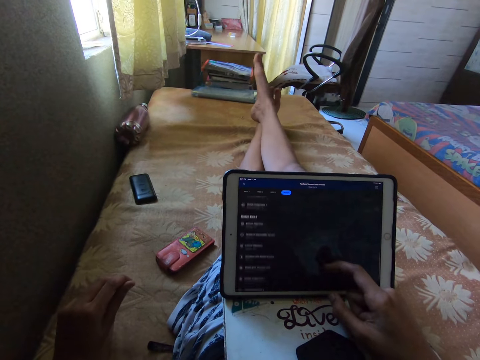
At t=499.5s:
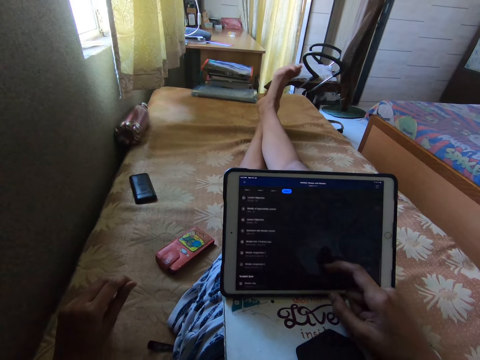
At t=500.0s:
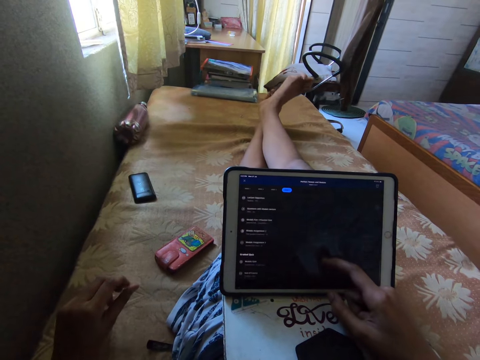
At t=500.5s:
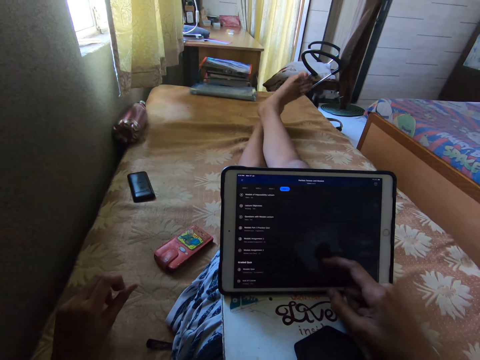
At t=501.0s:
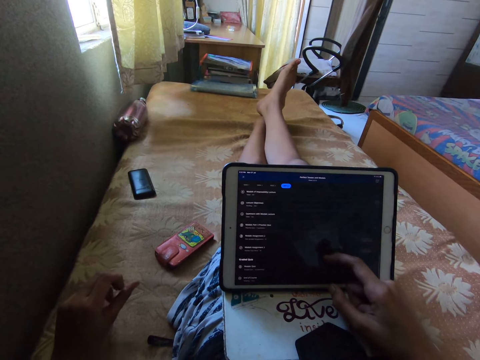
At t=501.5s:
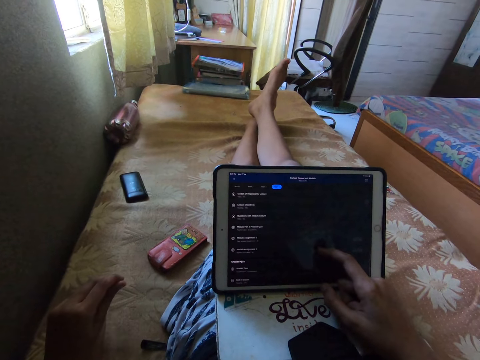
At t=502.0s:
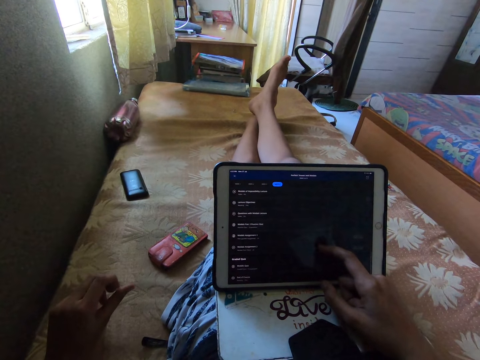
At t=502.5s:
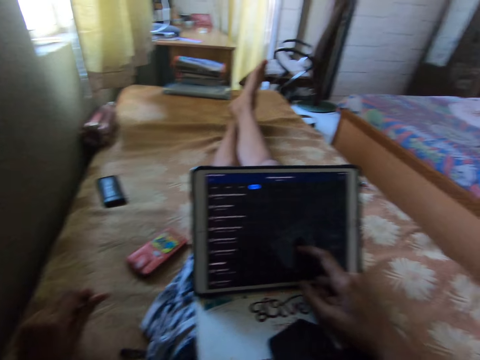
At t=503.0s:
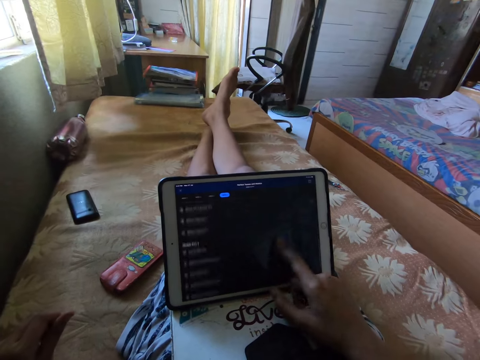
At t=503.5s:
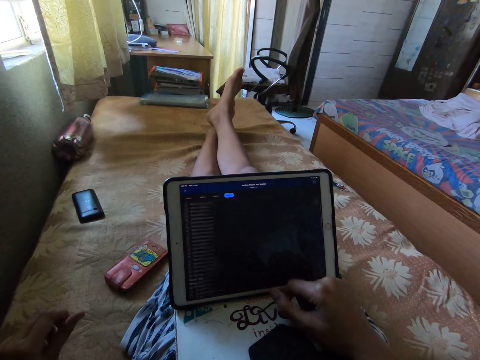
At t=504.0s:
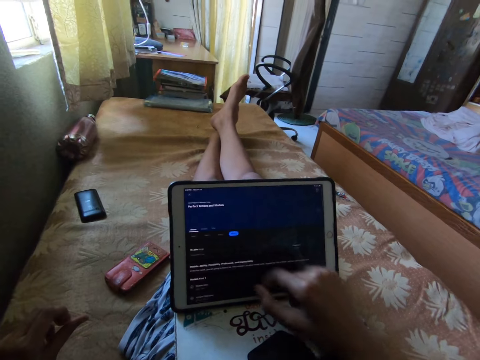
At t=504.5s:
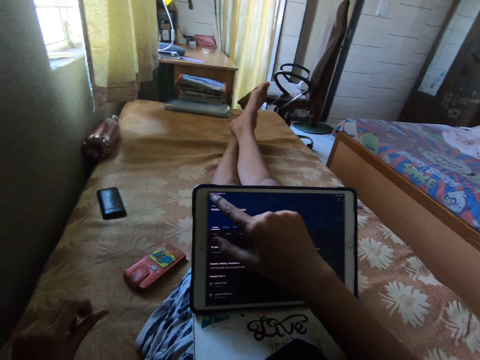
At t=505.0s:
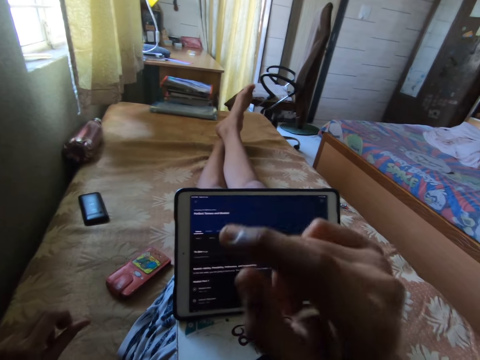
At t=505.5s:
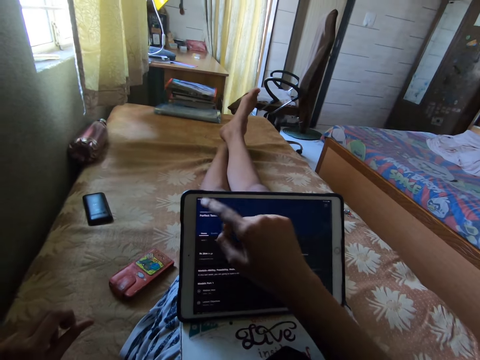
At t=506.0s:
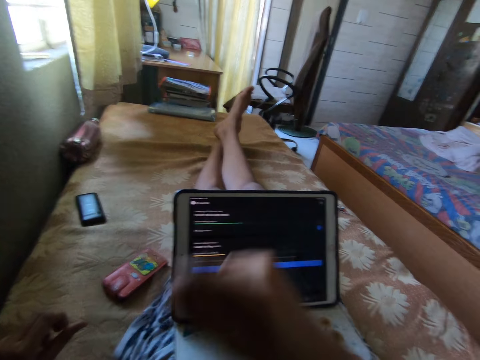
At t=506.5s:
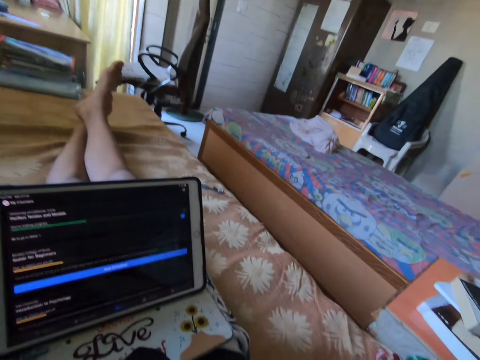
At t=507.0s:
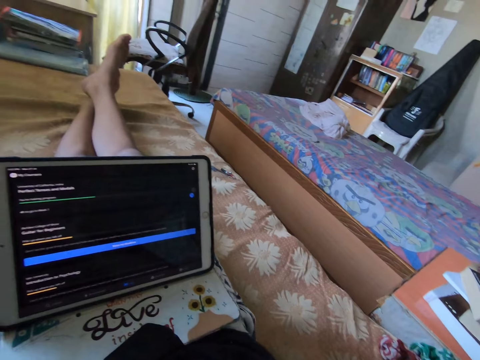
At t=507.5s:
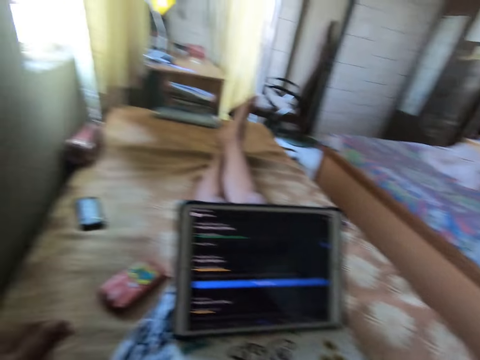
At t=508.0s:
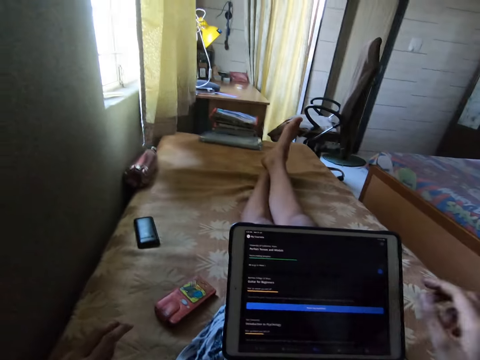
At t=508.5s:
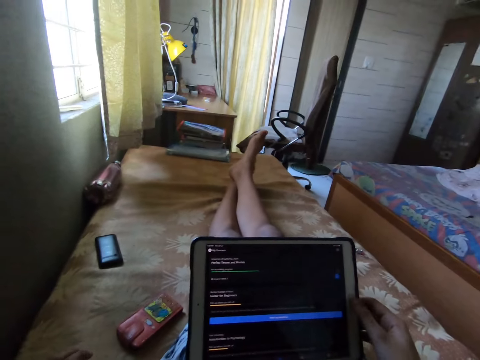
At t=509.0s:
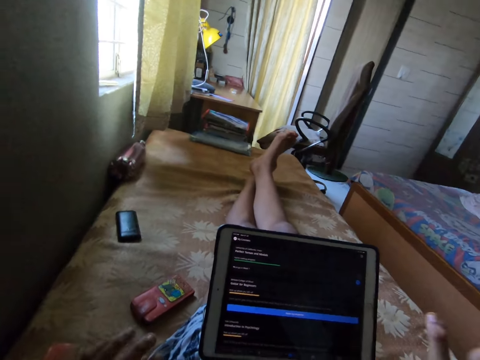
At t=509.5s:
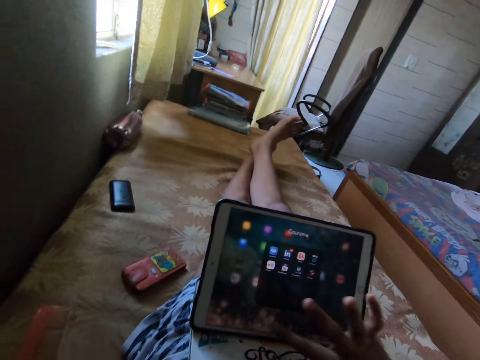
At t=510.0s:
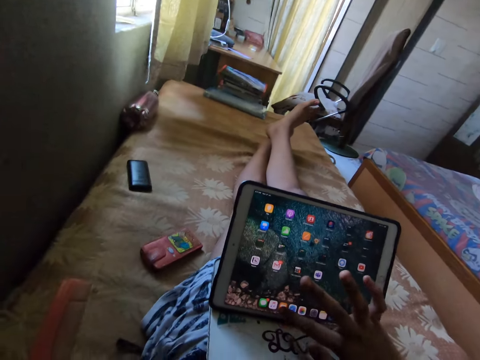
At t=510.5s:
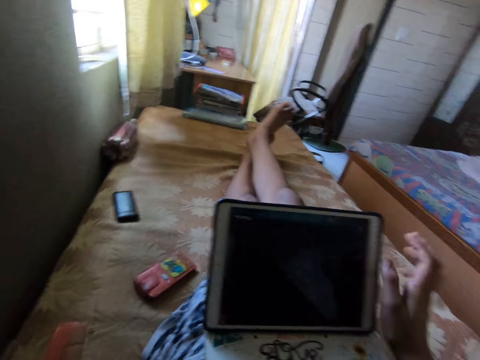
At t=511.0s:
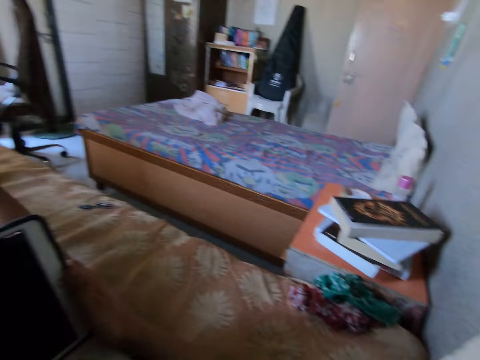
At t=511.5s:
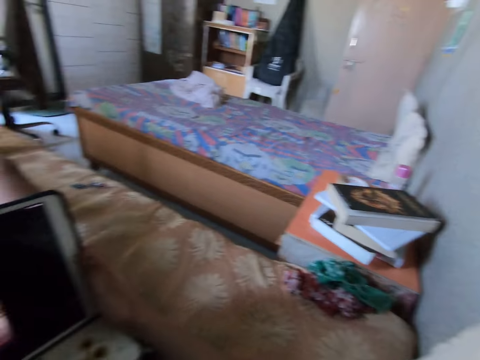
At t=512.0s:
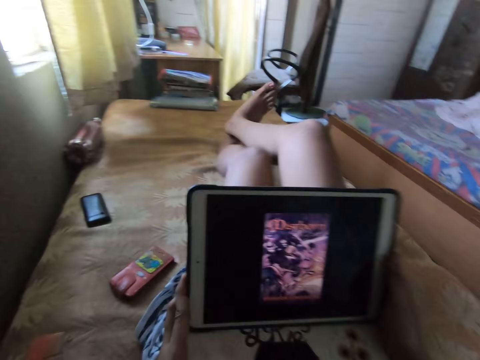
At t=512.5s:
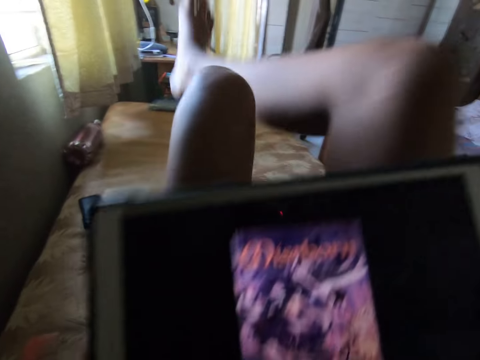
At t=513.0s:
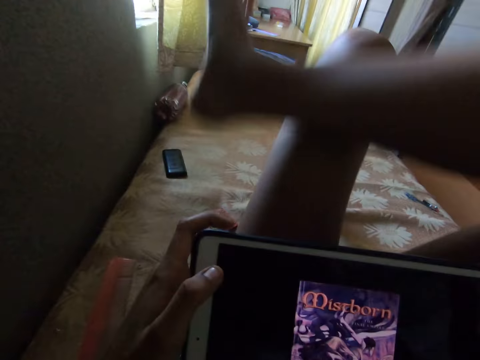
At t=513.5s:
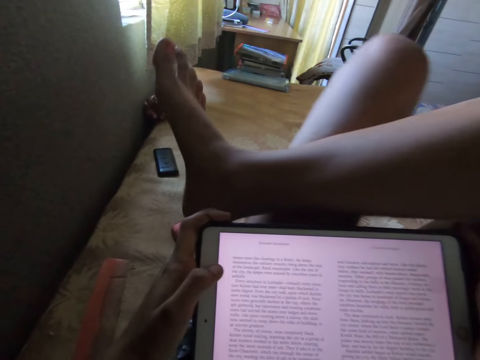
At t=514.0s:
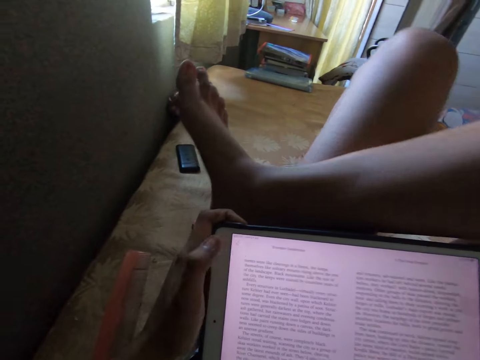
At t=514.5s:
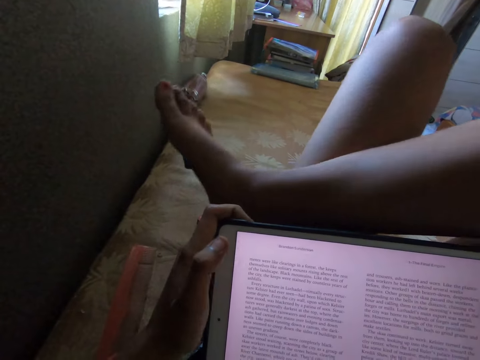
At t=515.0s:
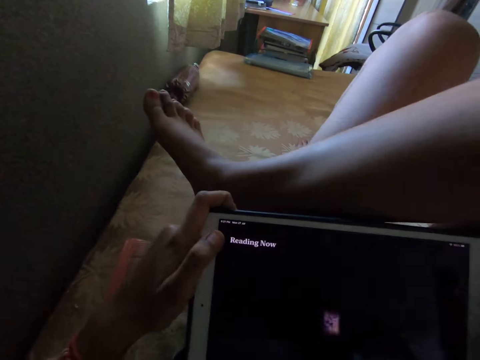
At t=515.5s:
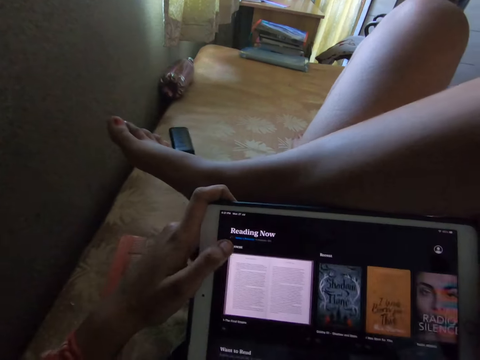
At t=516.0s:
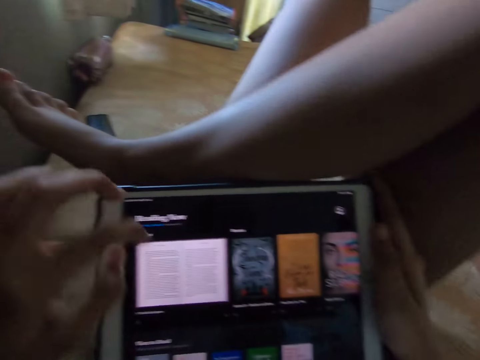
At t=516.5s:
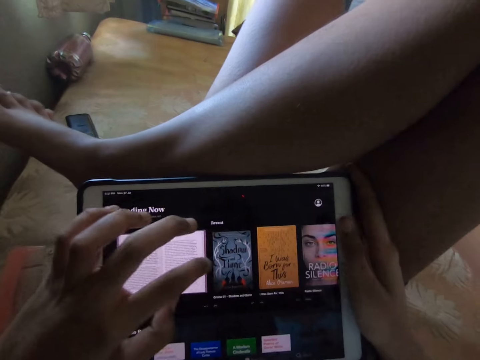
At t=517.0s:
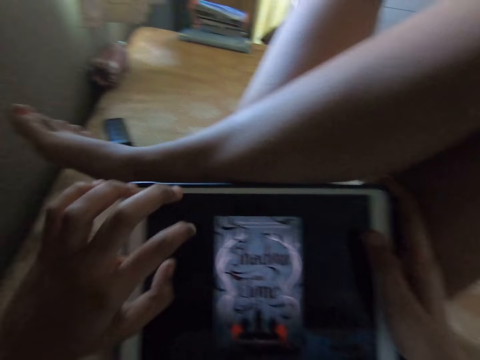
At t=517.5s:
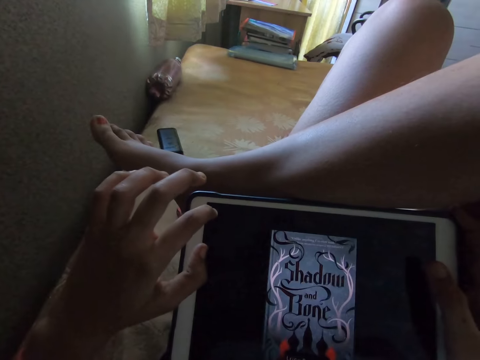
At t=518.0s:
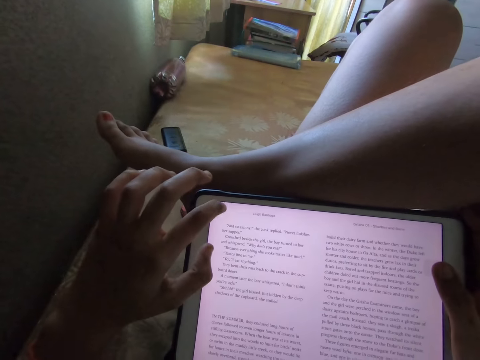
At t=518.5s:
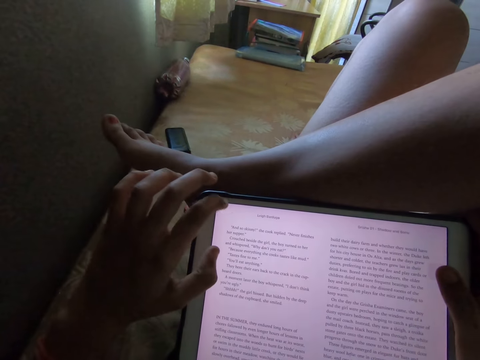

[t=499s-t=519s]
The camera wearer moves their leg. They scroll on the screen. They tap on the iPad. They look around. They tap on the iPad. They scroll on the screen. They look around. They raise their legs. They put a leg on the other leg. They tap on the iPad.

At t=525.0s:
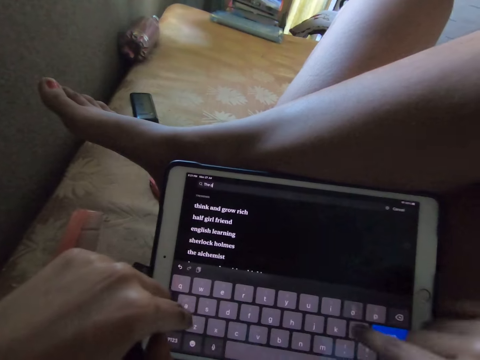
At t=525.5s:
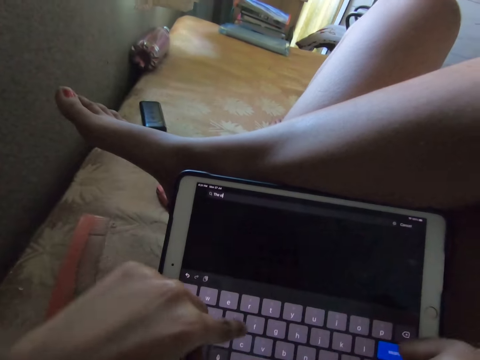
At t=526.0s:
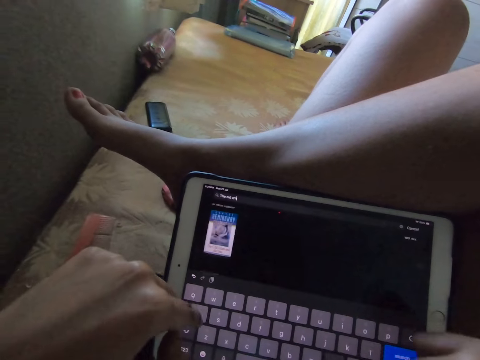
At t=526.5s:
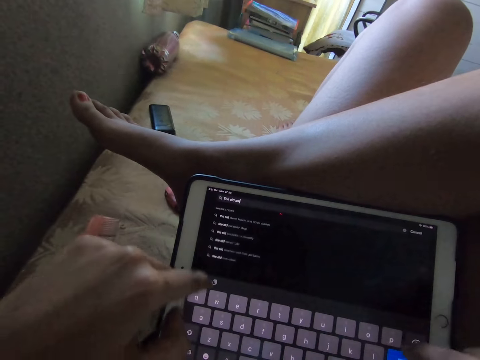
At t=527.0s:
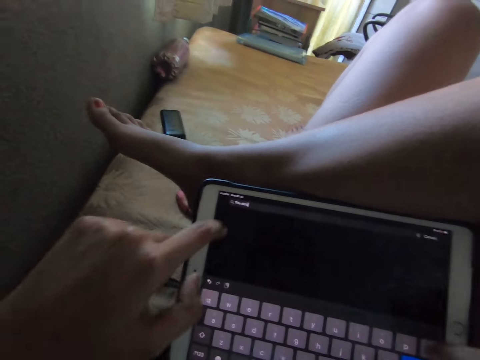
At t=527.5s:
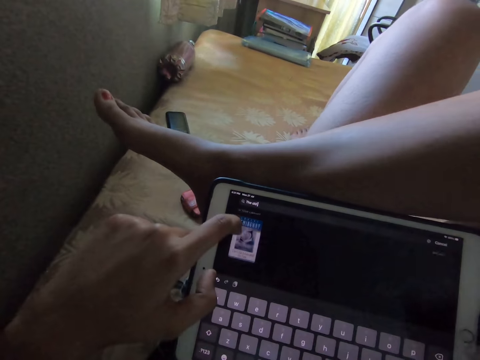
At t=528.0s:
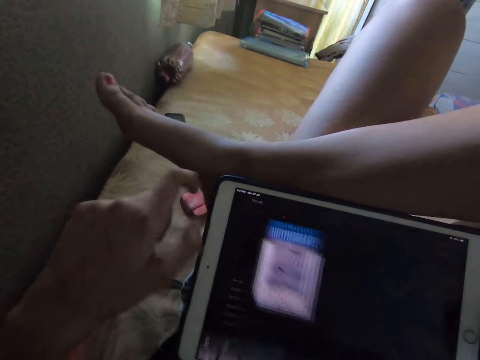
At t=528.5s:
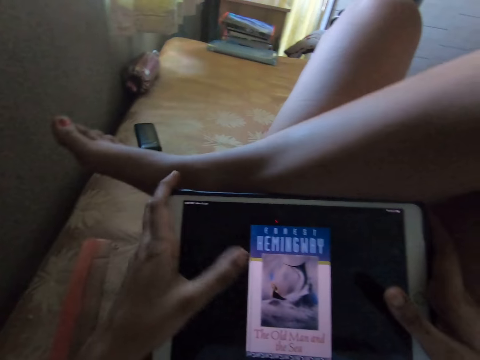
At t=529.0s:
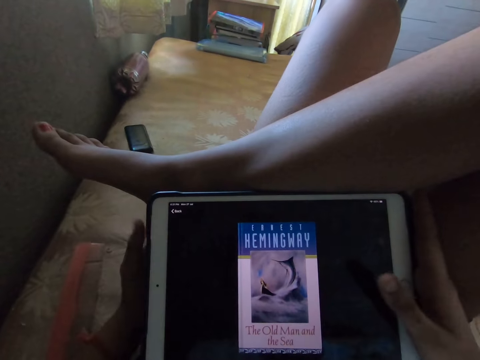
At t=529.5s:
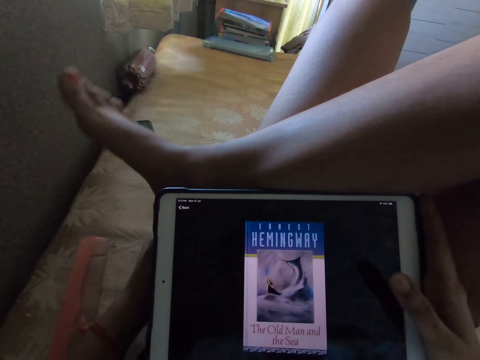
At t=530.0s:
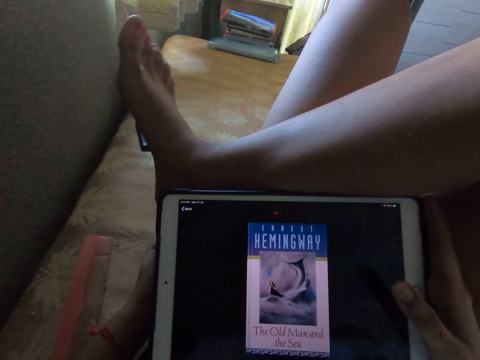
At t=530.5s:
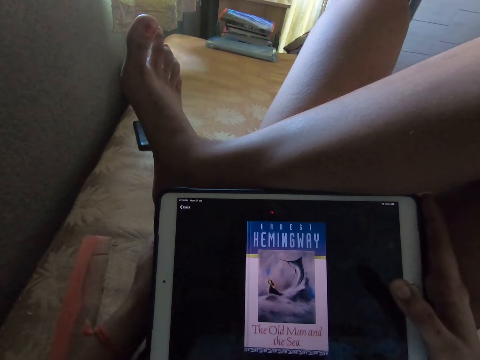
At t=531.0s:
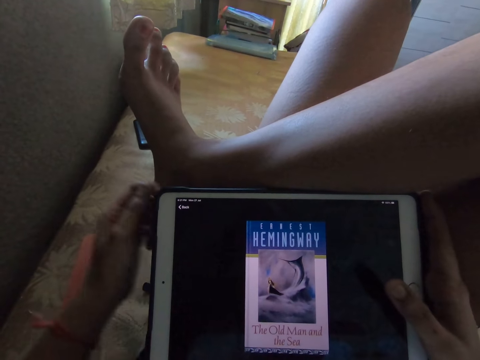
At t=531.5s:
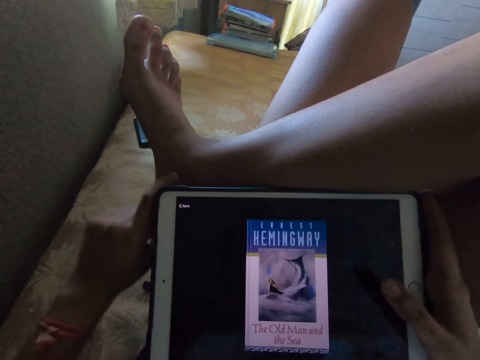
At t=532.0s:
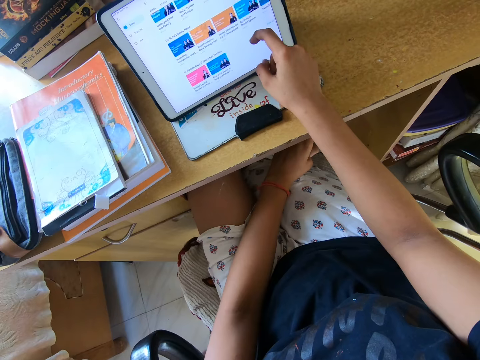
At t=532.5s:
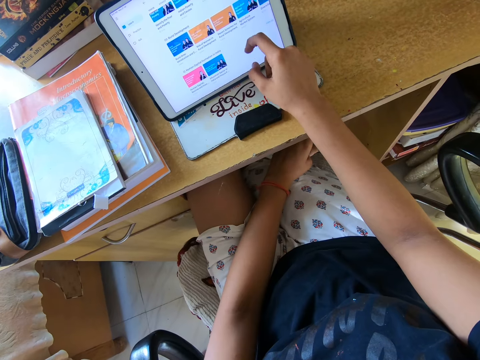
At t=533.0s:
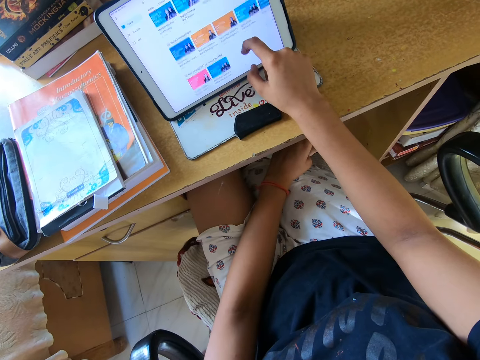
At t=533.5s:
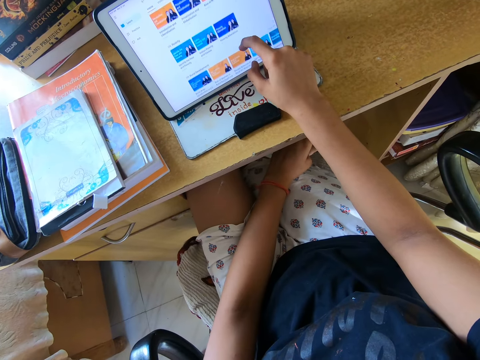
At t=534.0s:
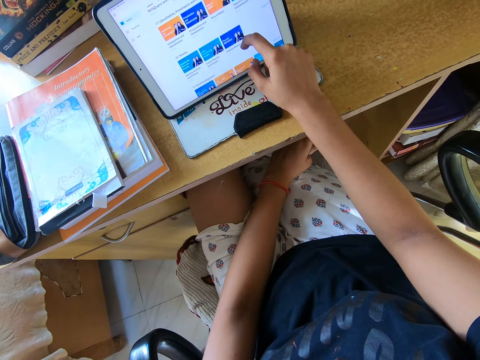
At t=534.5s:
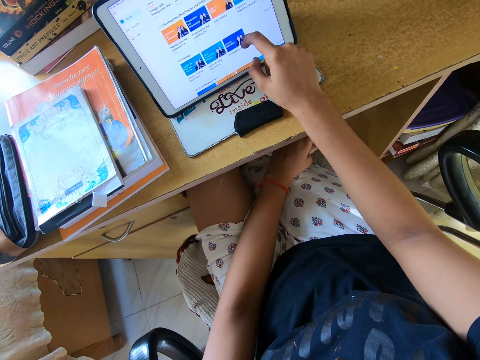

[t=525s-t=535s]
The camera wearer types on the iPad. They watch a video. They move their leg. They scroll on the iPad.
